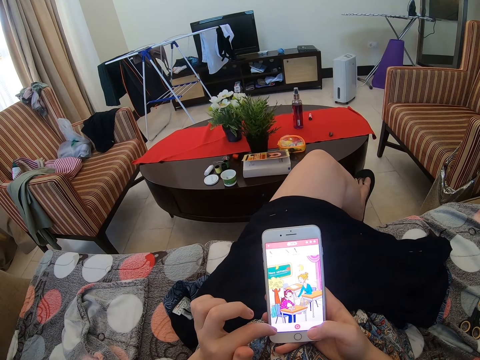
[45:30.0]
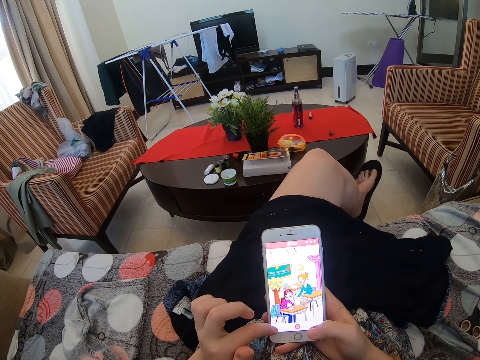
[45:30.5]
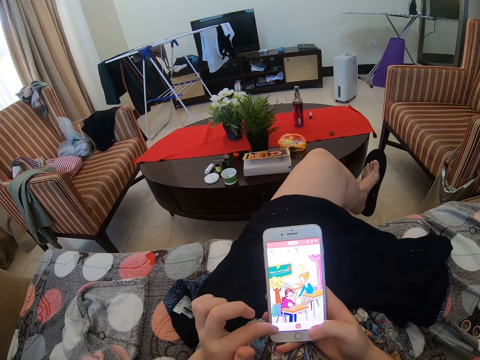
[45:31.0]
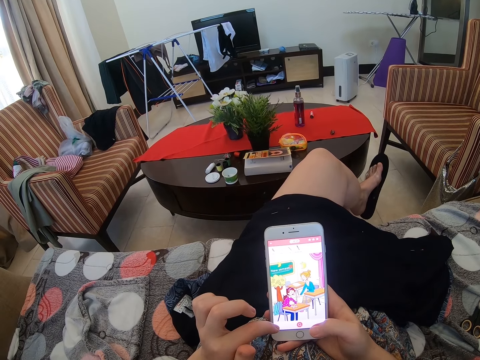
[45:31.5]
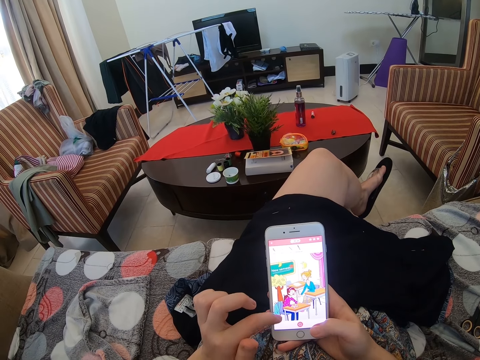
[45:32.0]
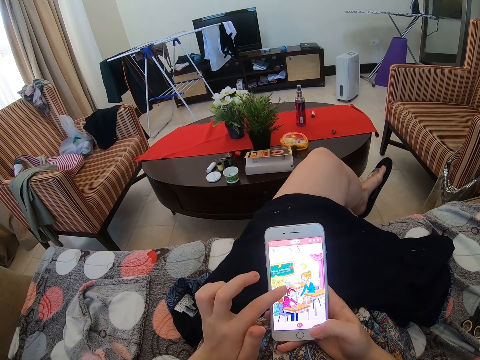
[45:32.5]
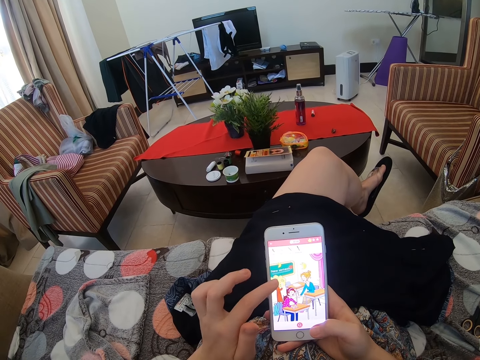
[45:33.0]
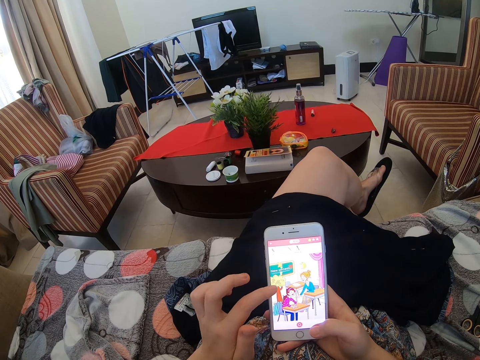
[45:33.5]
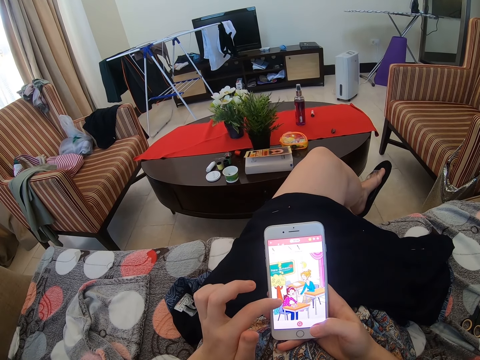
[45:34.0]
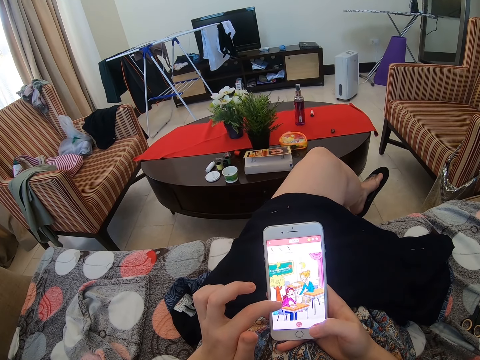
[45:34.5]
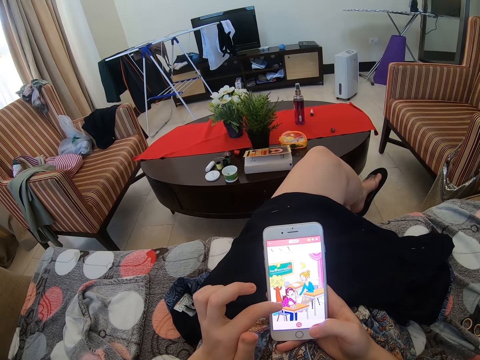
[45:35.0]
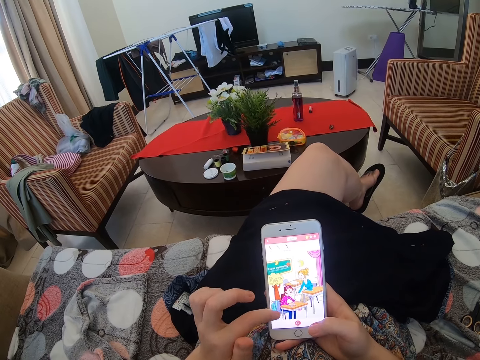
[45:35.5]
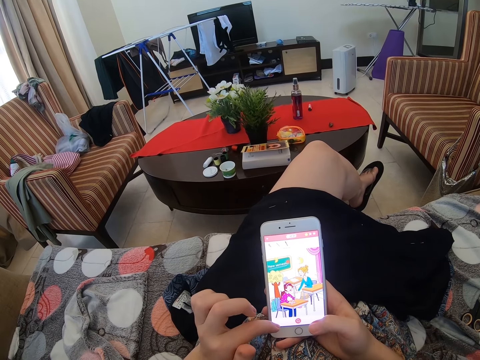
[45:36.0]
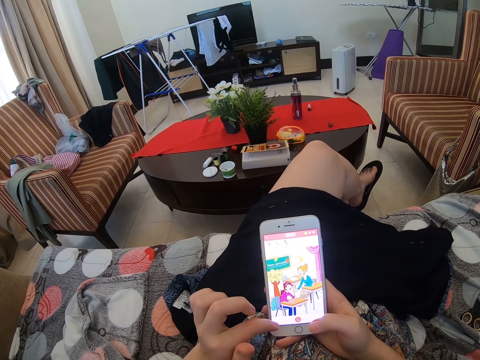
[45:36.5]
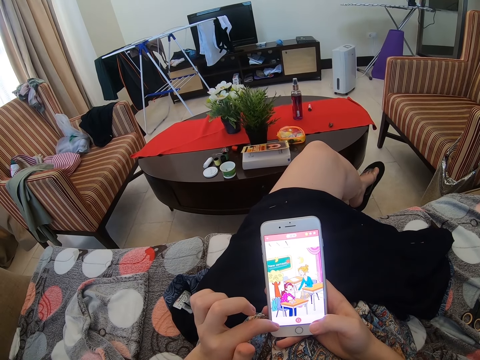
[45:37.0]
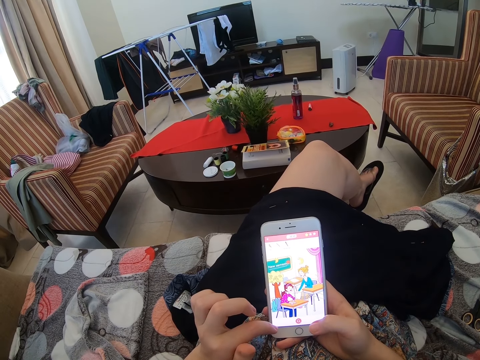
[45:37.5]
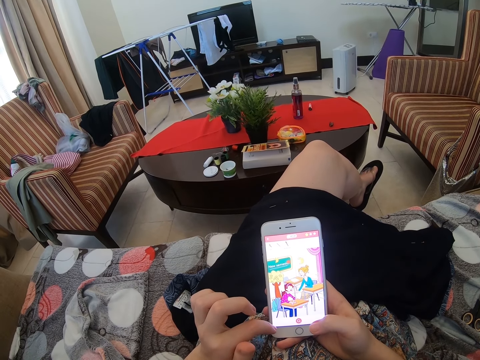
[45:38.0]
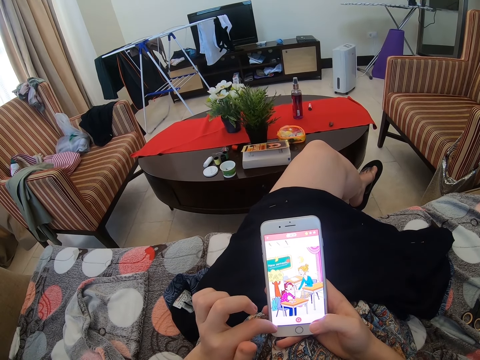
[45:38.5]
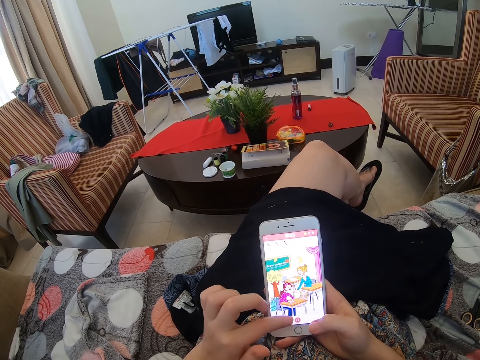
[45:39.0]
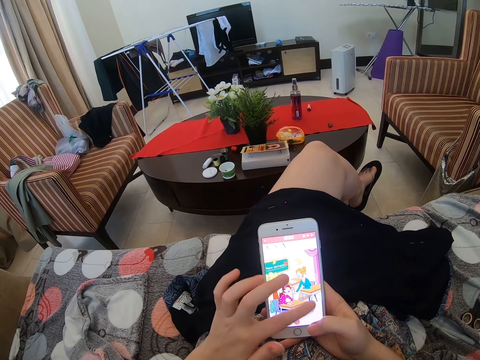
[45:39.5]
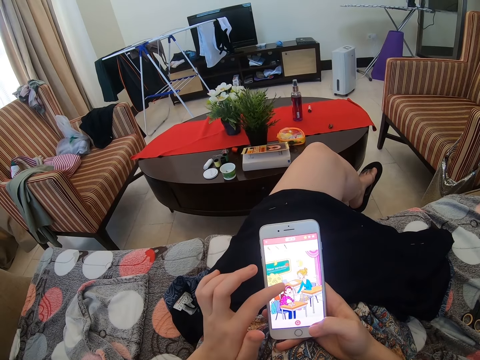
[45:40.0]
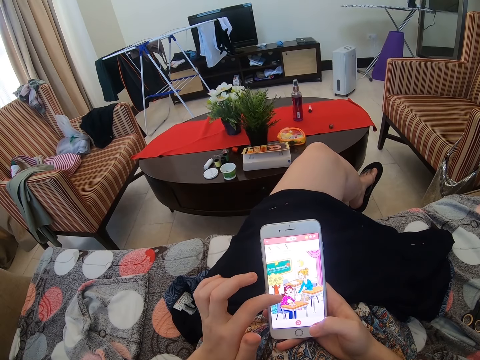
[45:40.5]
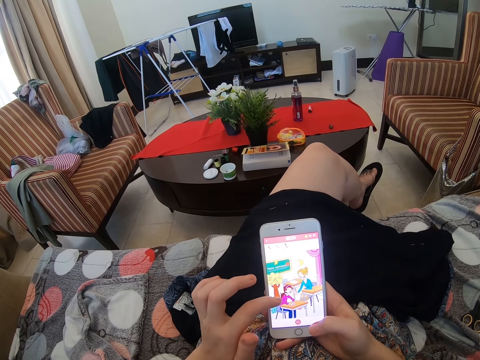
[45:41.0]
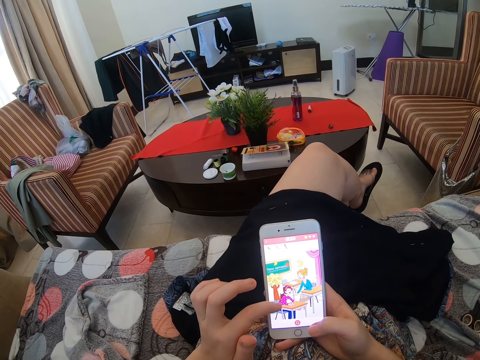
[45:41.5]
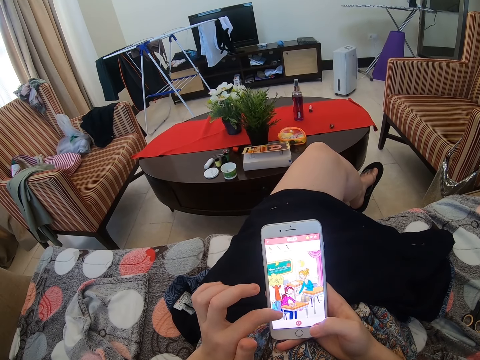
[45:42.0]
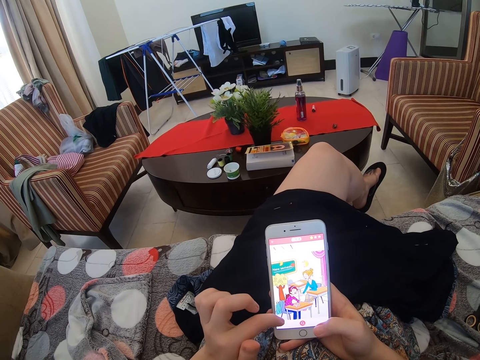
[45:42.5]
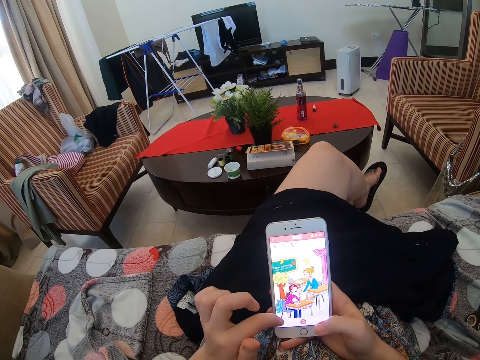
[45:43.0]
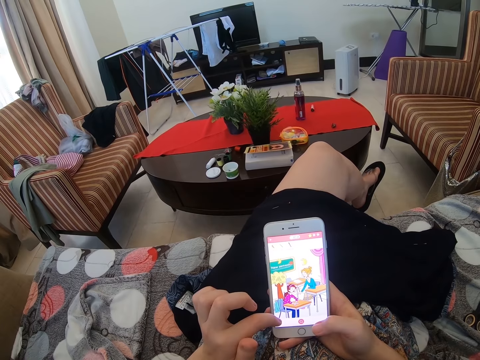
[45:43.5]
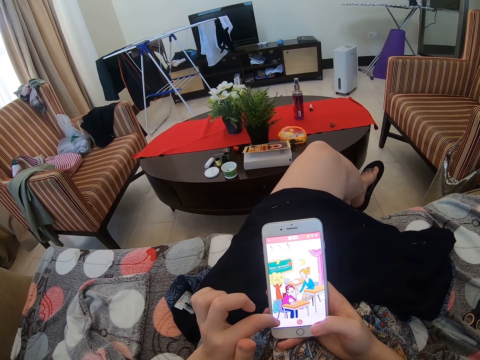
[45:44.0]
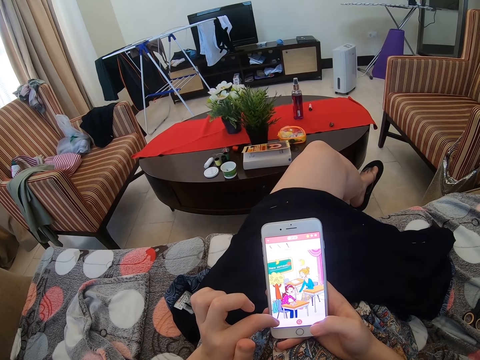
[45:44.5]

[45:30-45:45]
The camera wearer scrolls the phone.

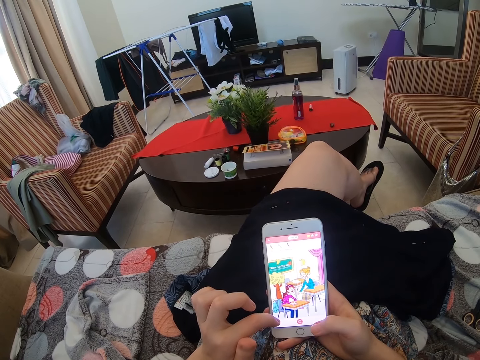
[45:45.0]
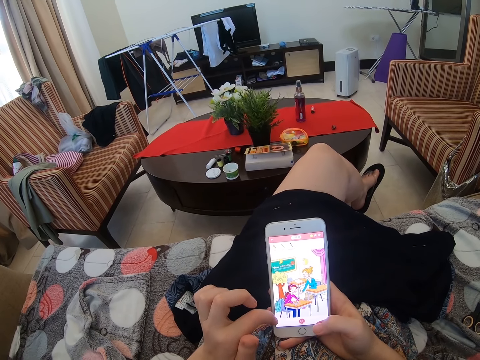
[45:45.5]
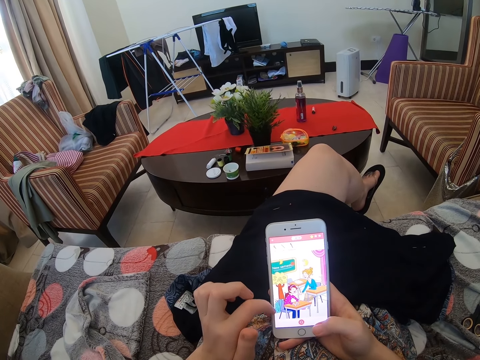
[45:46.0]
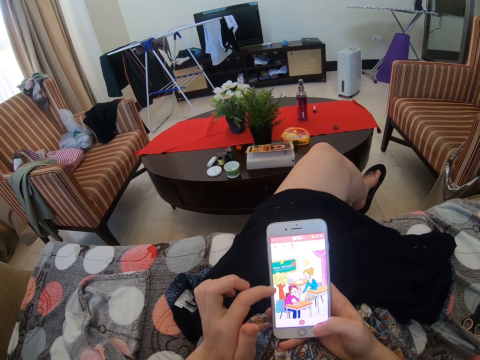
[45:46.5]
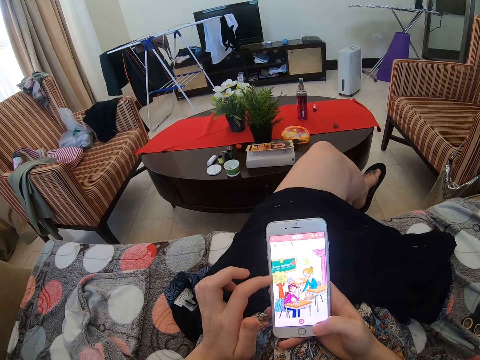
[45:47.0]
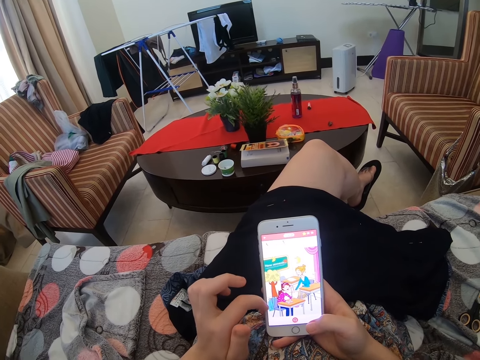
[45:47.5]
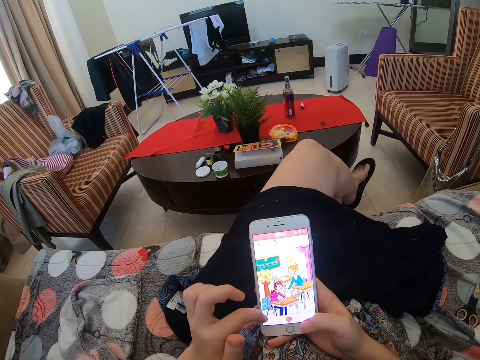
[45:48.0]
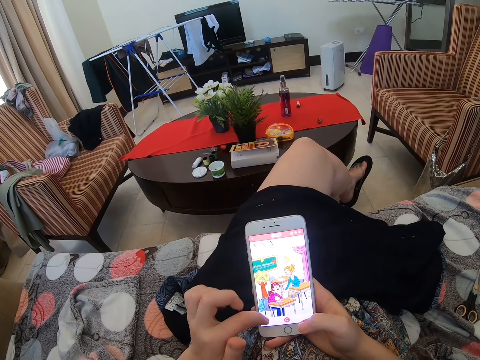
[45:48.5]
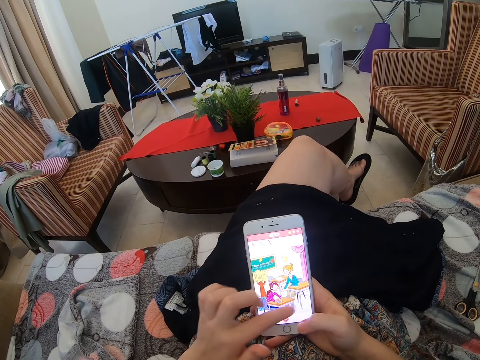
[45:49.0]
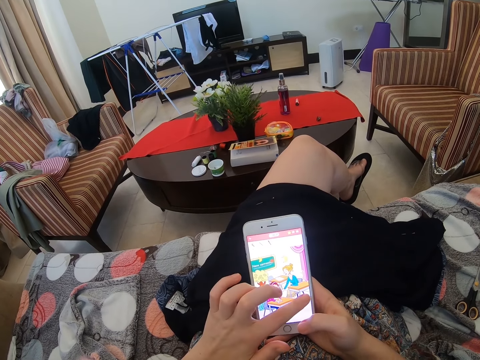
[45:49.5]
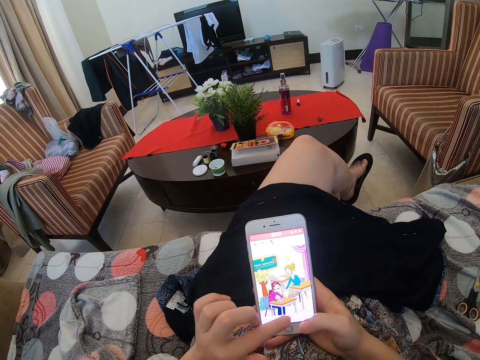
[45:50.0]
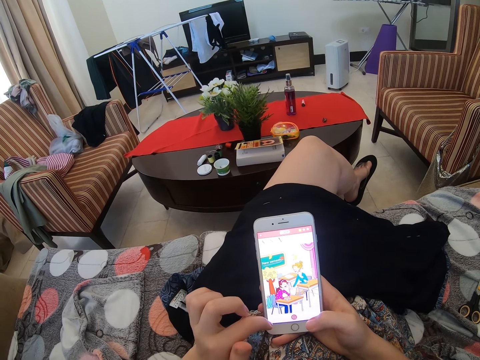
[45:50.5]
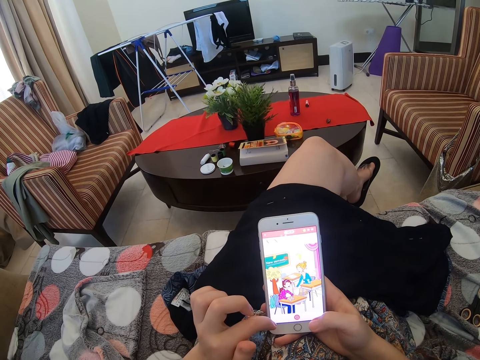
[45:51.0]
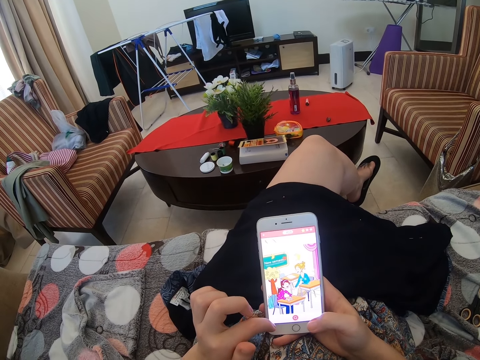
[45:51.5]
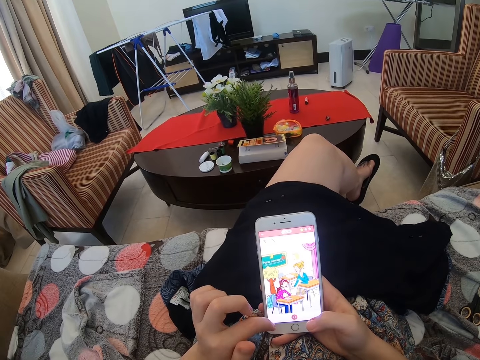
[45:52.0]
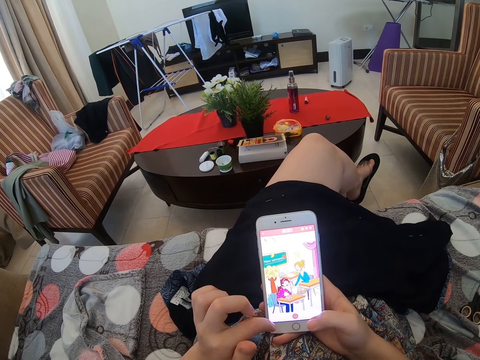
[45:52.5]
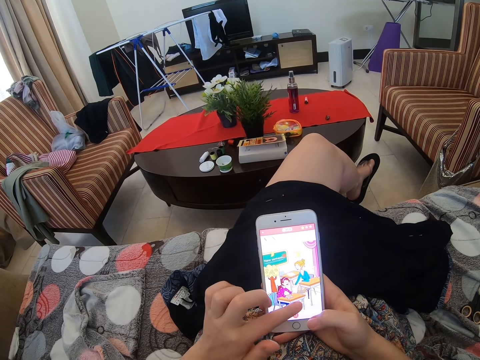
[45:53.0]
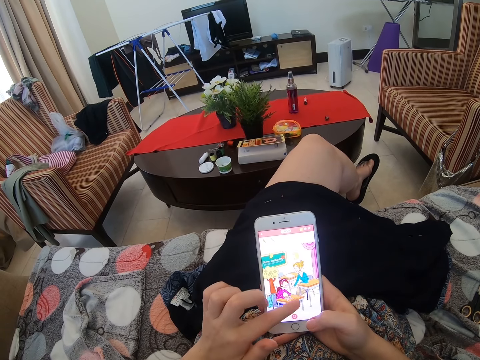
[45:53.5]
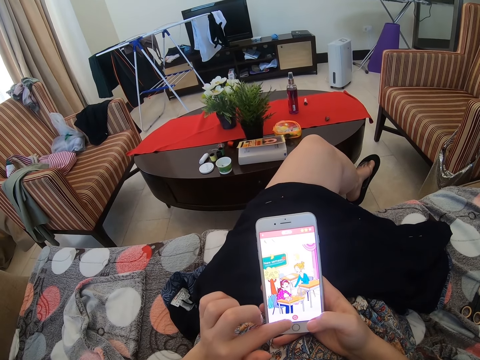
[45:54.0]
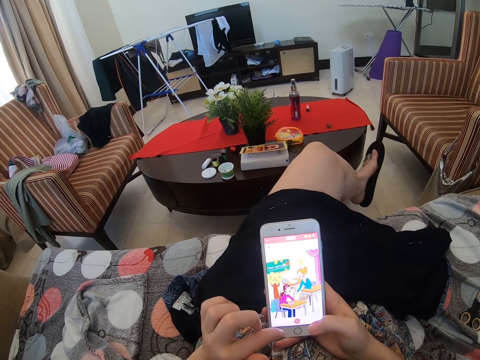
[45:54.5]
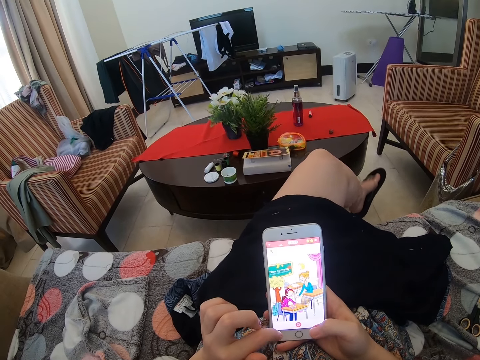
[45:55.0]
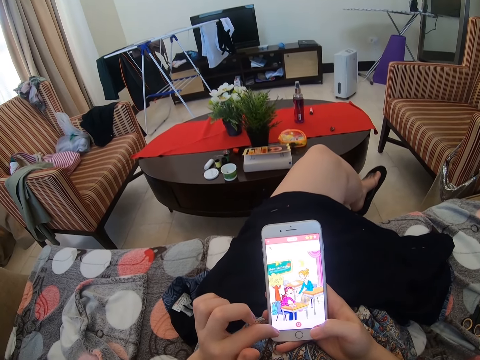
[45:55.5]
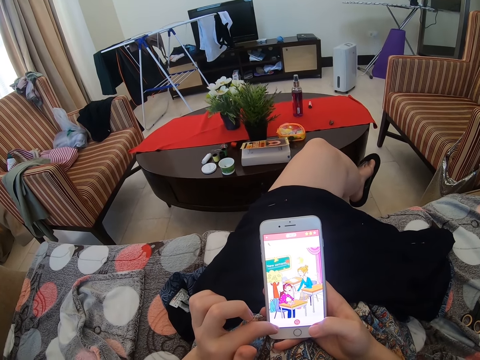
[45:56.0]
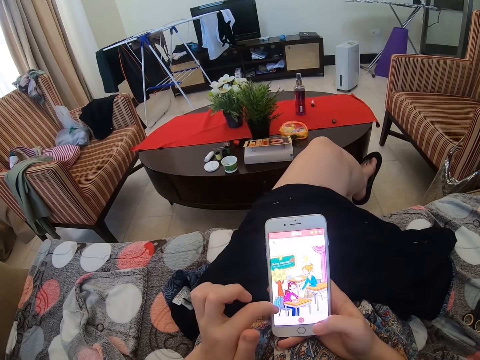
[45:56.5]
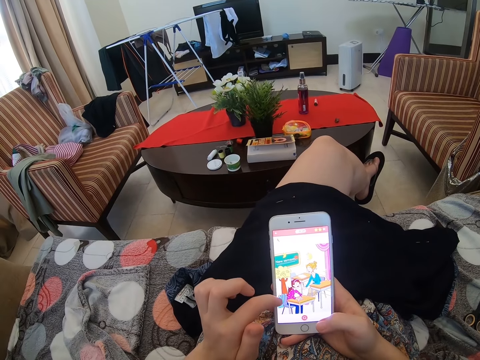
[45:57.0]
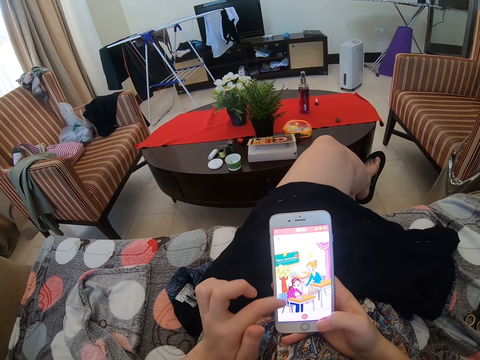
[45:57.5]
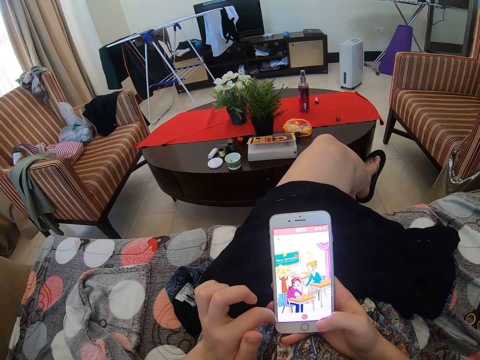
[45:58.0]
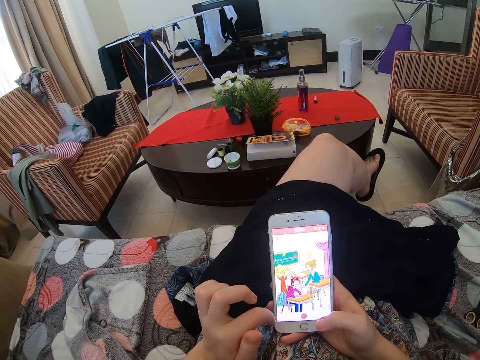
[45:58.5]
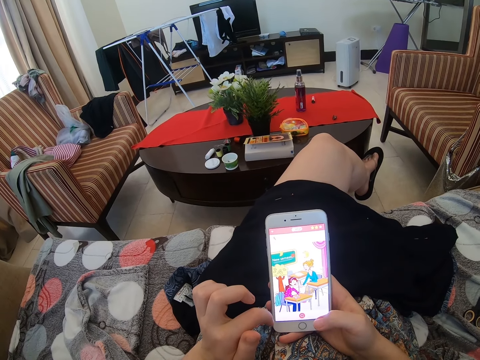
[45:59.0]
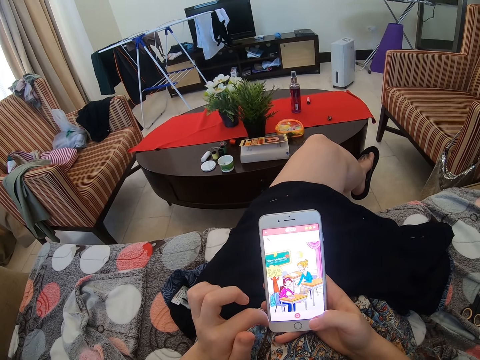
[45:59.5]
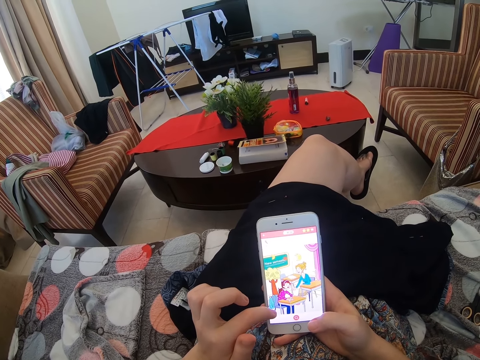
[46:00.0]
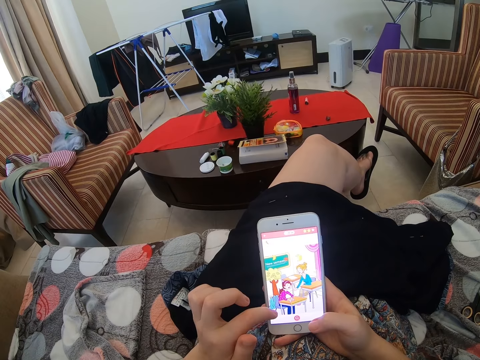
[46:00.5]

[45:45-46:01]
The camera wearer scrolls the phone. They scroll the phone again.
